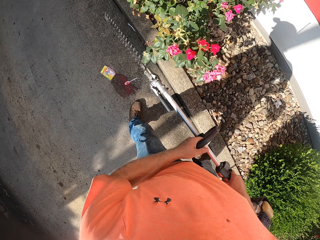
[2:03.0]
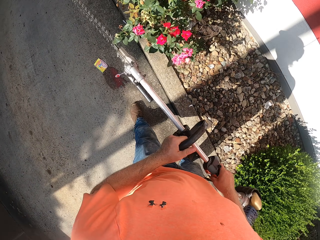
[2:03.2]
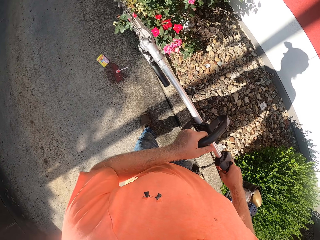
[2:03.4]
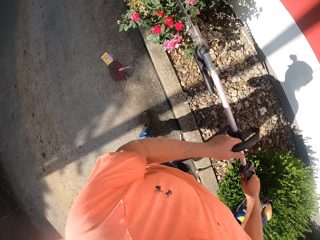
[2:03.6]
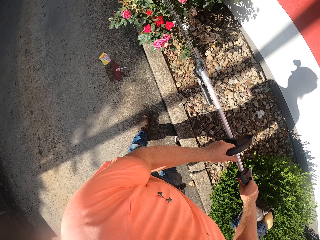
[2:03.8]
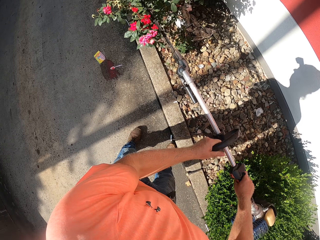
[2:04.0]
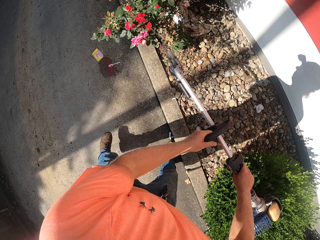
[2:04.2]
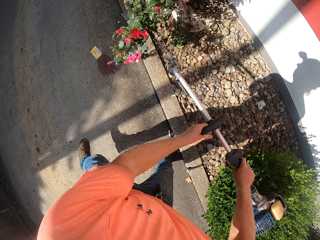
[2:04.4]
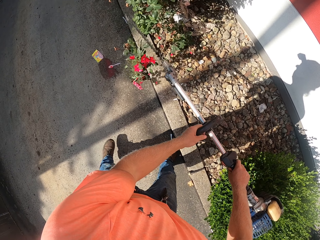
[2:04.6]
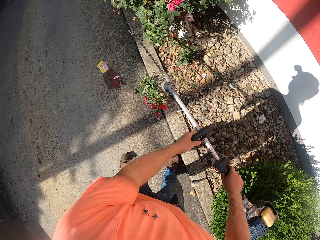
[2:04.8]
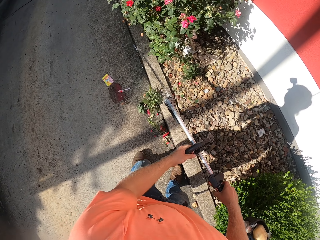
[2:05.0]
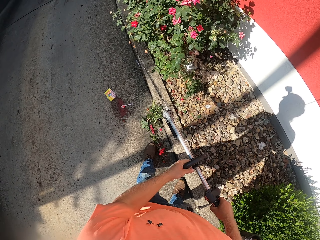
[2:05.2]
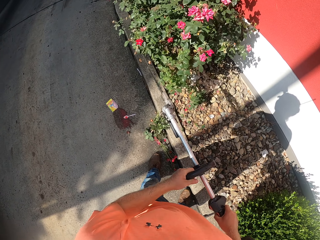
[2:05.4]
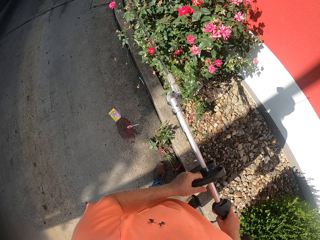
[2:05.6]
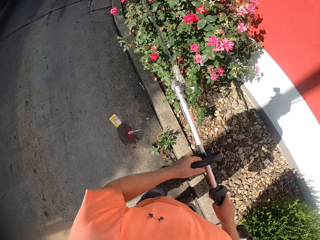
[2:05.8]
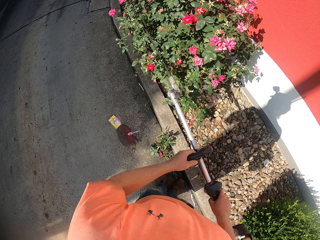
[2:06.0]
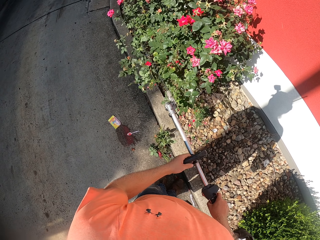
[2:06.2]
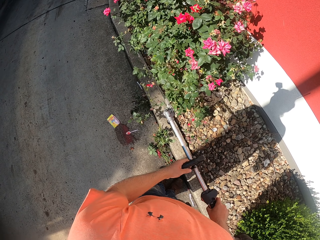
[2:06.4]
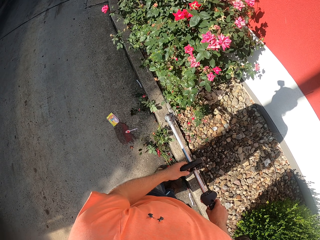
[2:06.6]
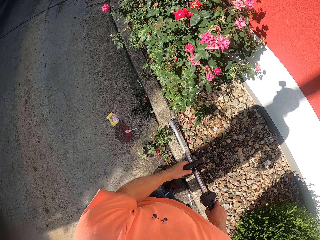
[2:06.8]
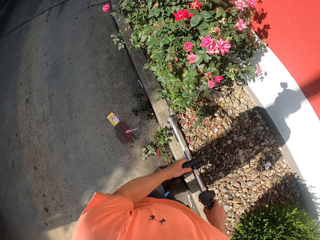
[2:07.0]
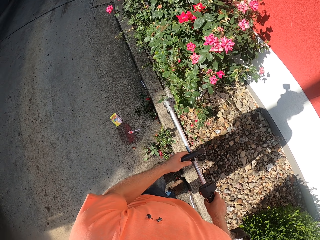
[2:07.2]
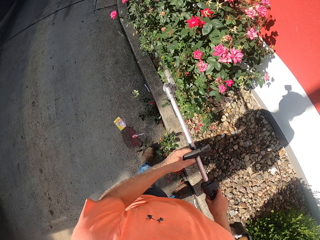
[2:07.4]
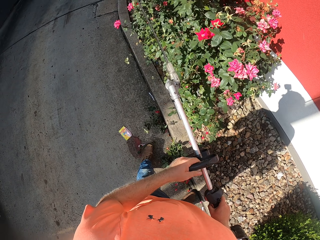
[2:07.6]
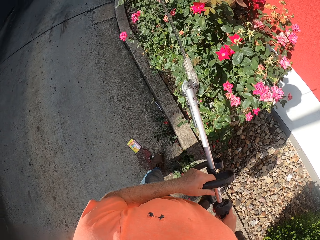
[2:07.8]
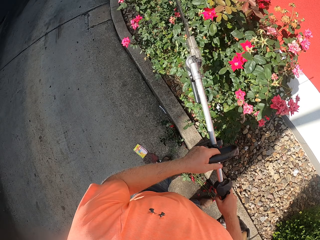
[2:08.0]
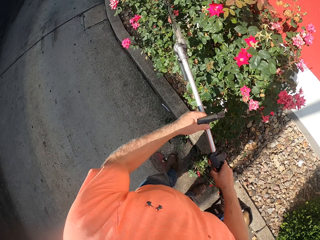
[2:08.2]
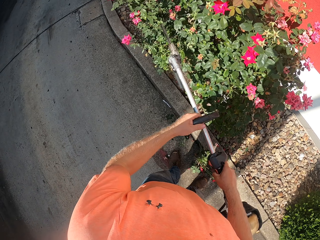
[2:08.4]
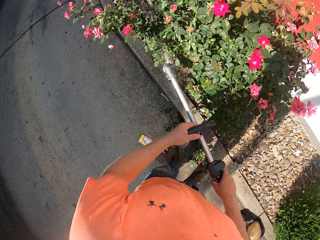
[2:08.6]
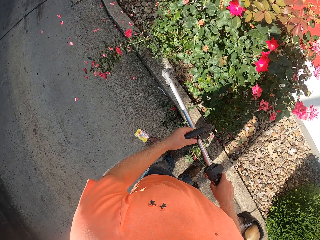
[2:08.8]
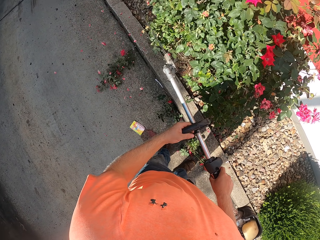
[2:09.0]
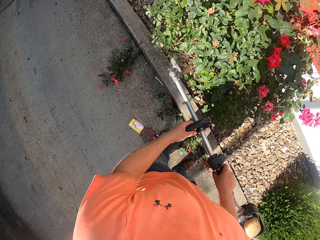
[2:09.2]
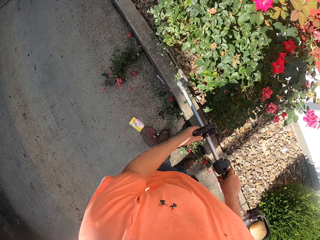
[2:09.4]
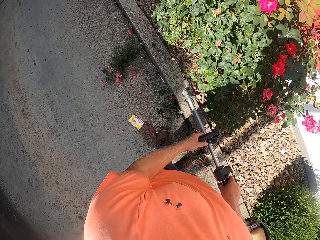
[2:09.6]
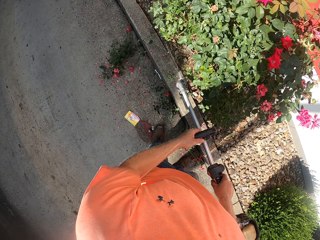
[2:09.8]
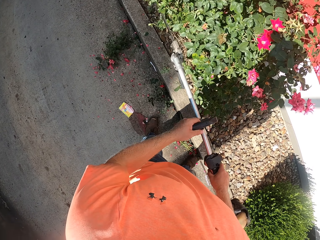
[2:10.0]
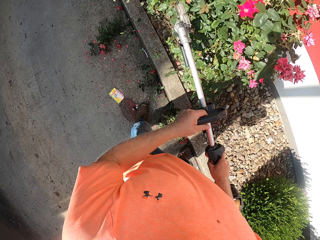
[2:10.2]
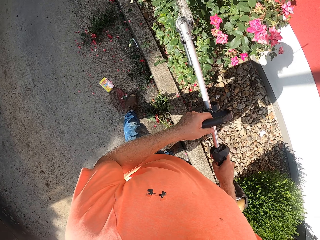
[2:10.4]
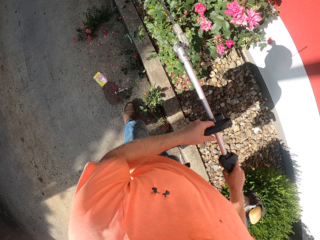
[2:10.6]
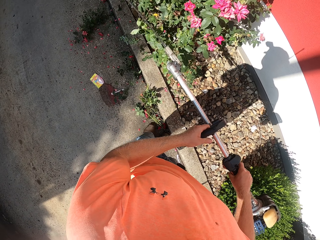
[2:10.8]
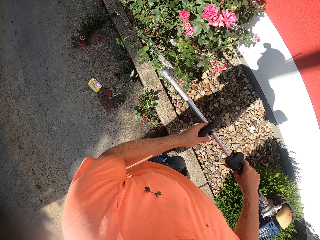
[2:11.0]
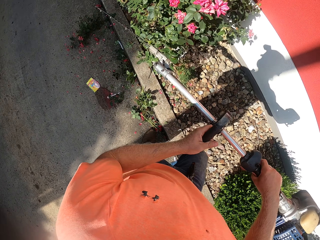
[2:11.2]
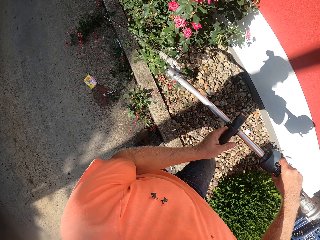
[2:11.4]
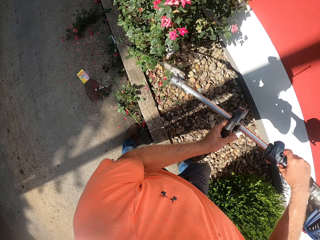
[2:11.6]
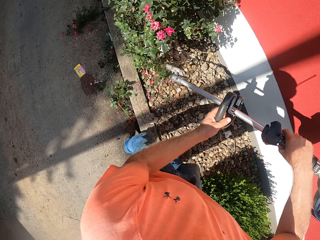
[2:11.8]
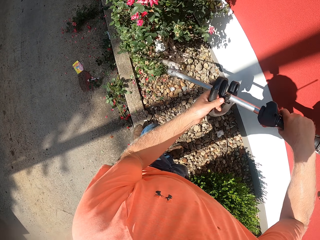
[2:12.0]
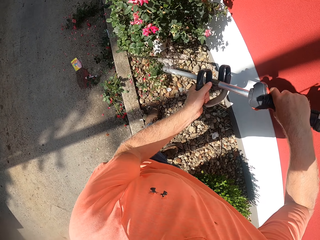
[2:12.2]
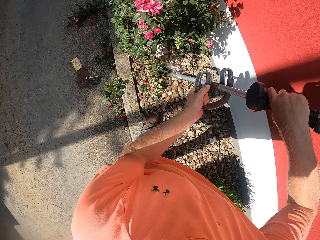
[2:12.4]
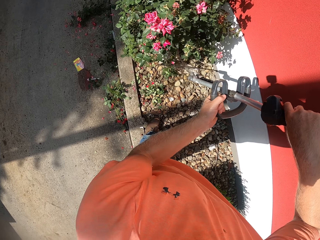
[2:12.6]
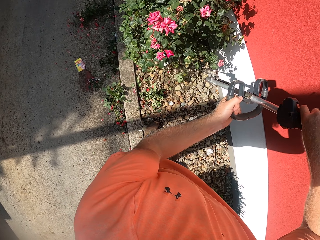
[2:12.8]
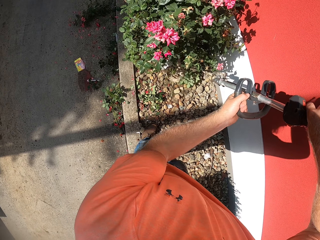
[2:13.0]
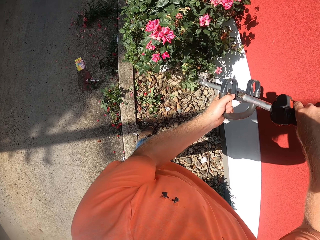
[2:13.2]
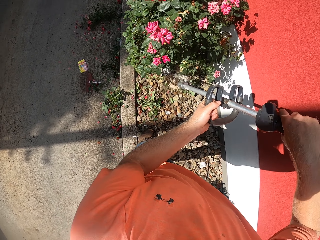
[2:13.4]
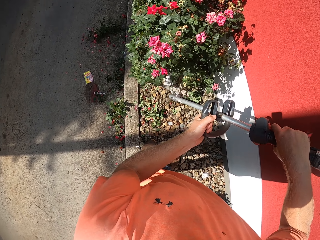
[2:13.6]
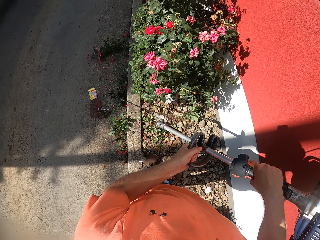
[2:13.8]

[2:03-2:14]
The camera wearer trims a plant with the grass trimmer.

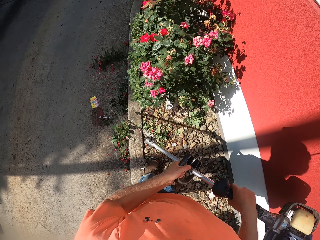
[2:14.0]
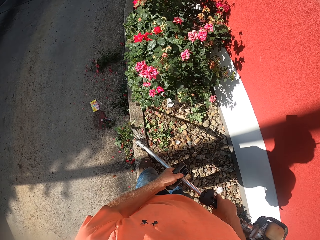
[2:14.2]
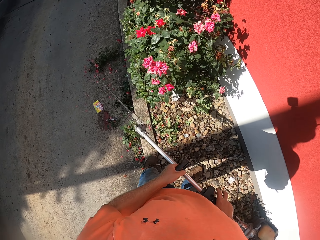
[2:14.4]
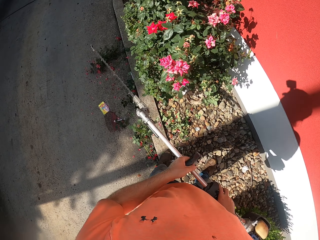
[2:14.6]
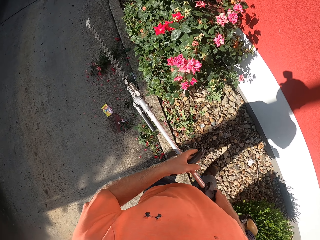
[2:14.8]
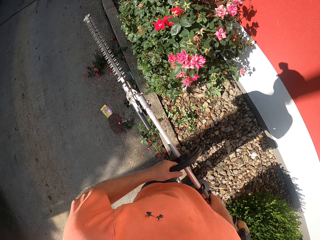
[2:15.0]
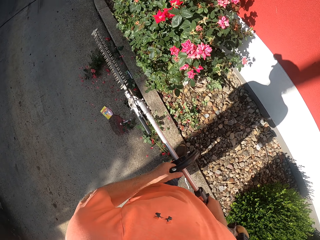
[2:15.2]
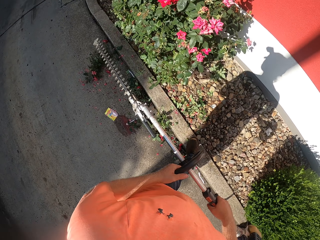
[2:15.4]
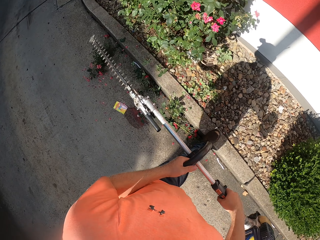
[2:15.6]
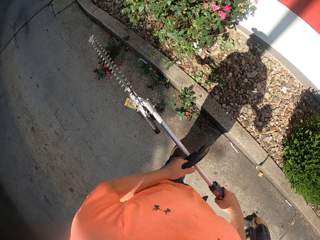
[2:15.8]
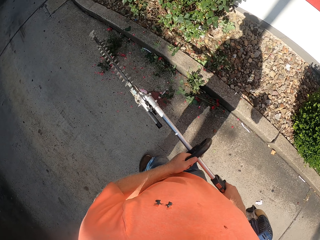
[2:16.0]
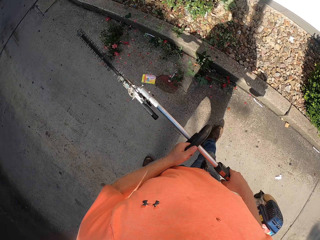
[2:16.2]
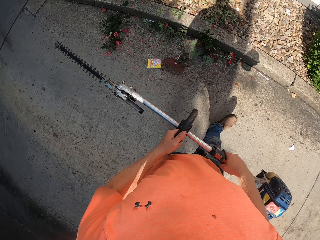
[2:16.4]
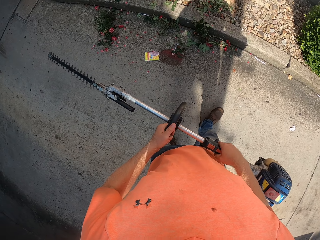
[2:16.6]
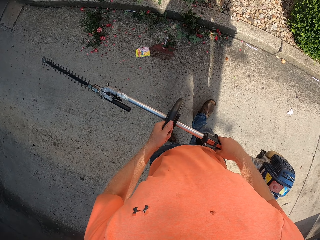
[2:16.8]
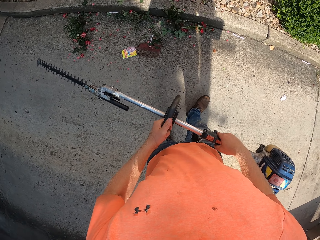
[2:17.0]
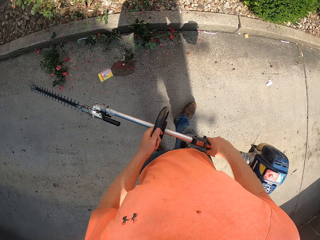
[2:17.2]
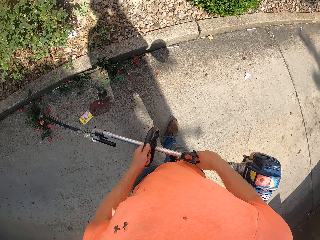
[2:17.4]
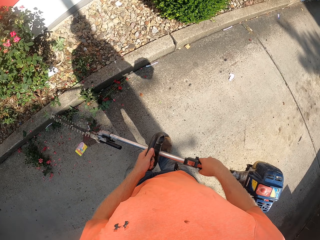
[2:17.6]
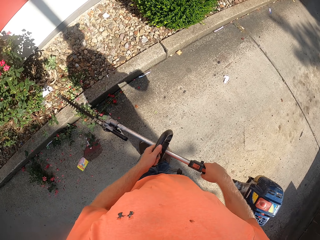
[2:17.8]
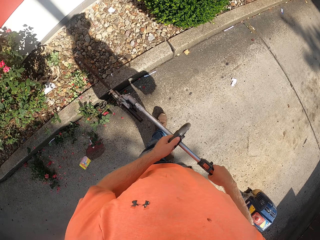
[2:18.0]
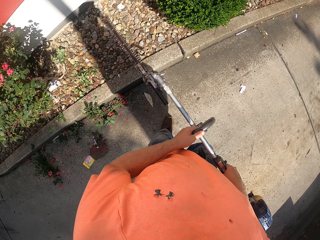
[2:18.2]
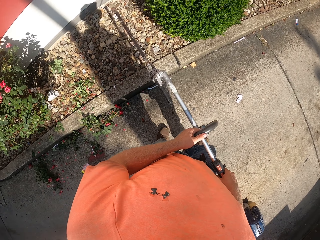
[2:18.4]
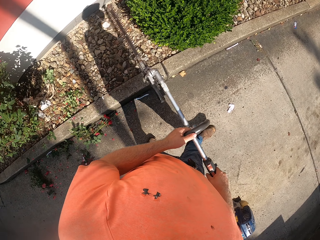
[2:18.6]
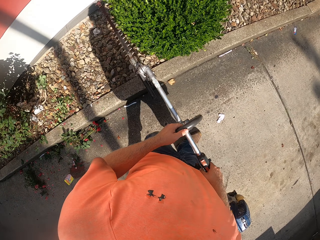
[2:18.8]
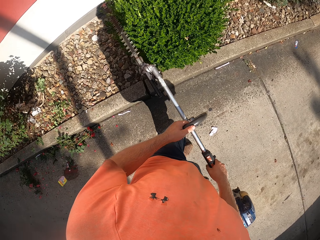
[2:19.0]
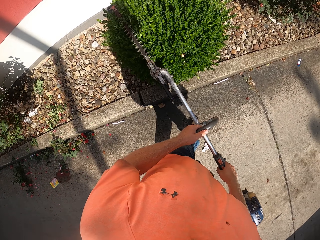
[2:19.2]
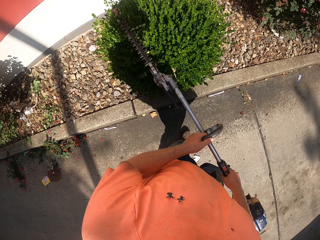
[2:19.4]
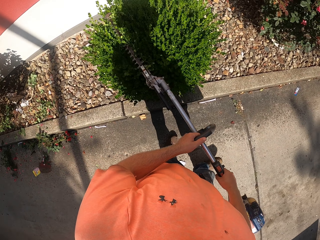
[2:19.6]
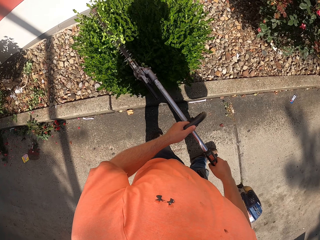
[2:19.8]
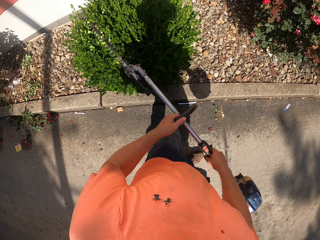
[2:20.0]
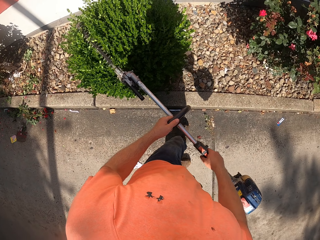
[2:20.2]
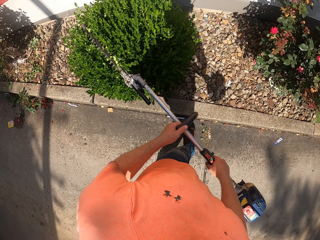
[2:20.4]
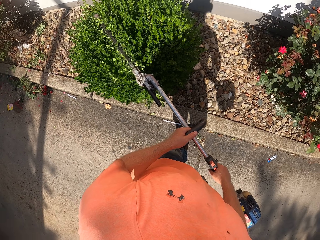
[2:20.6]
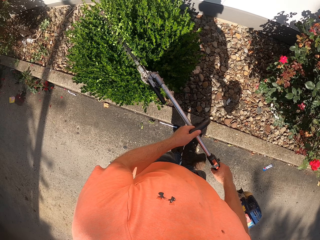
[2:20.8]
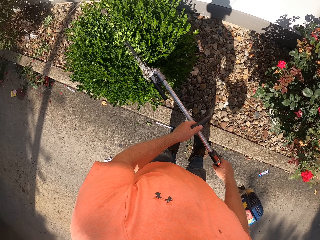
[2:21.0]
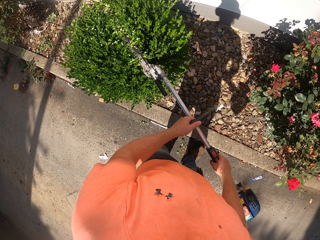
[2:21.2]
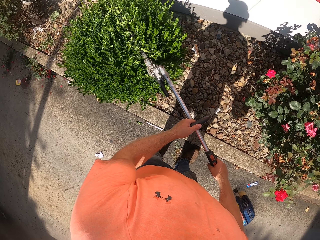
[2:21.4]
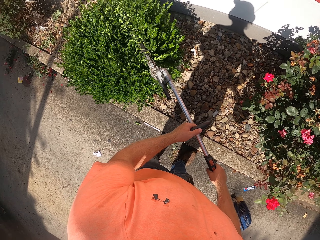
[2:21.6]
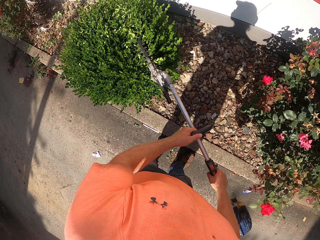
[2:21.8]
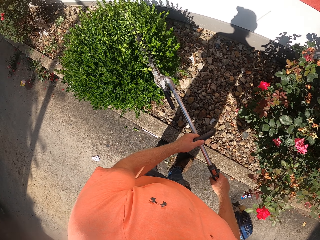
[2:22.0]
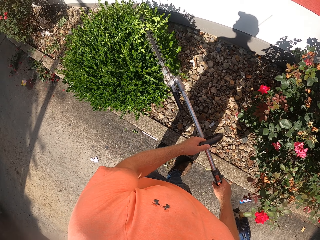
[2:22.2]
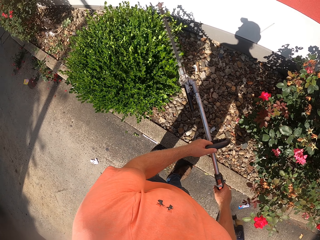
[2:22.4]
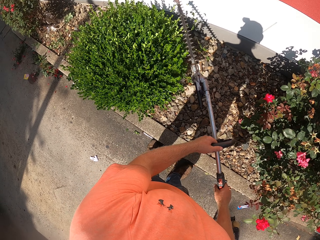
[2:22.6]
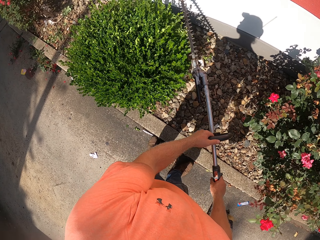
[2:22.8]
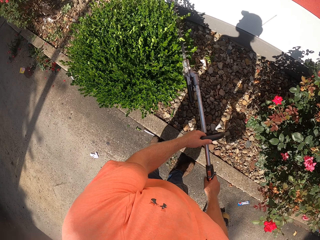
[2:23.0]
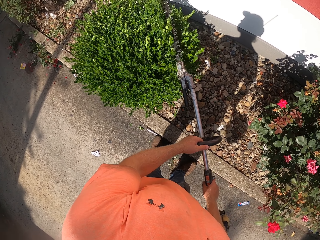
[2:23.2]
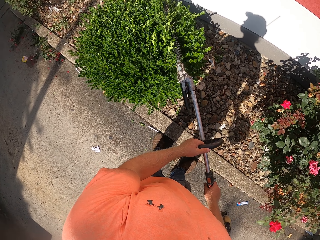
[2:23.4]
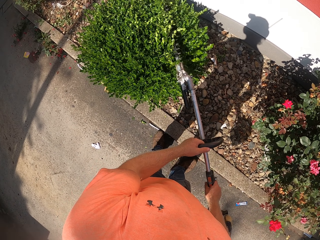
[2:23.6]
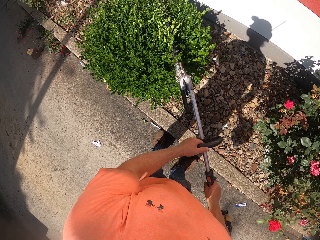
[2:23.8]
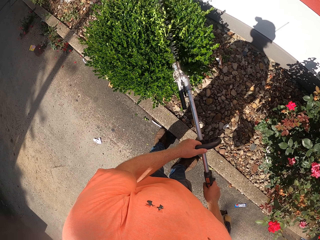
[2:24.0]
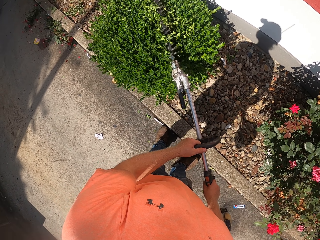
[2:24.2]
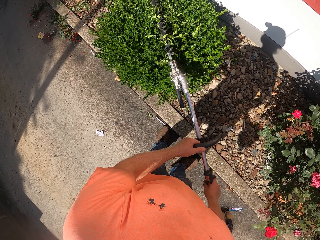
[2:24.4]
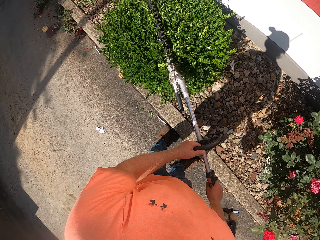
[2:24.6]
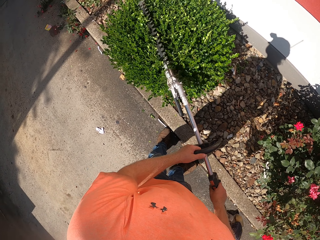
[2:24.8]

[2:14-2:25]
The camera wearer trims a plant with the grass trimmer.
